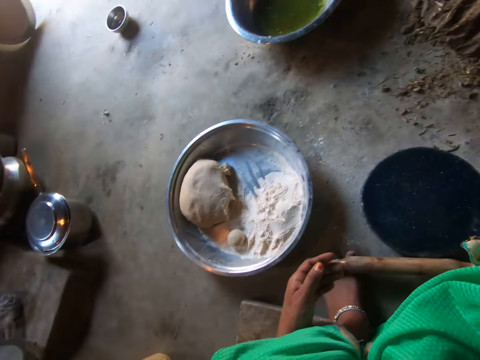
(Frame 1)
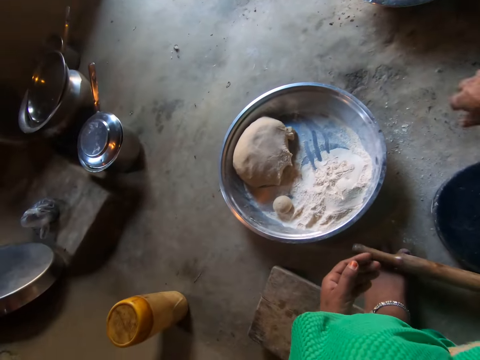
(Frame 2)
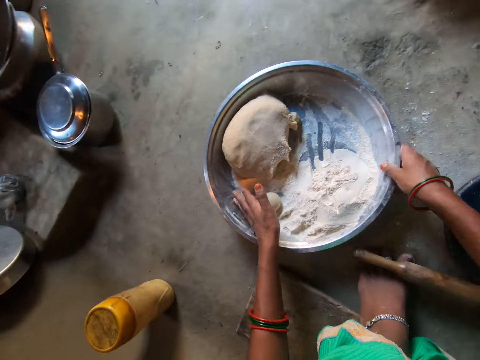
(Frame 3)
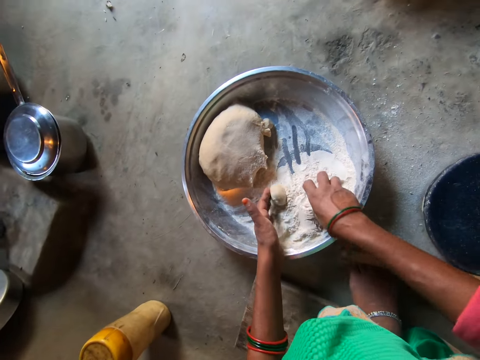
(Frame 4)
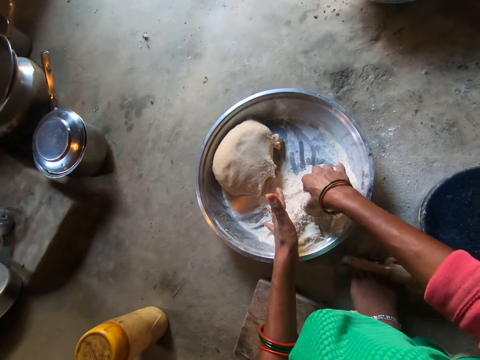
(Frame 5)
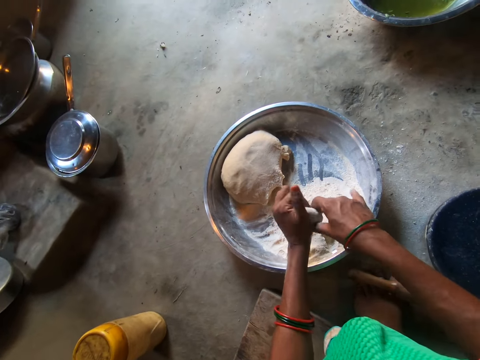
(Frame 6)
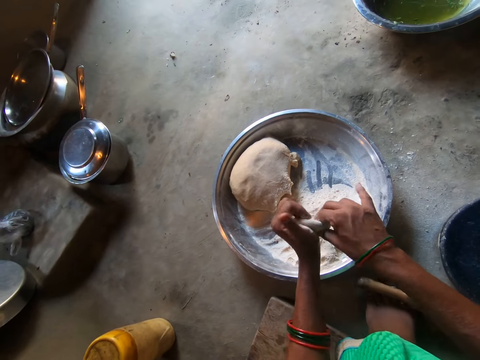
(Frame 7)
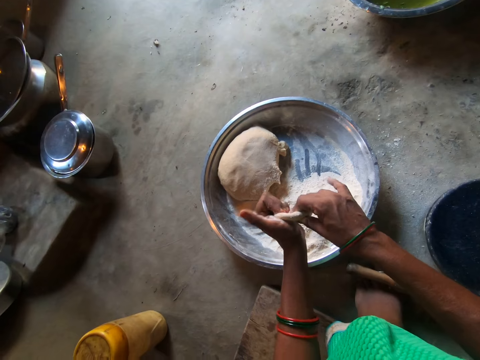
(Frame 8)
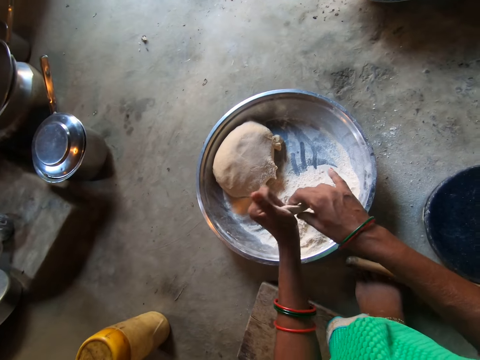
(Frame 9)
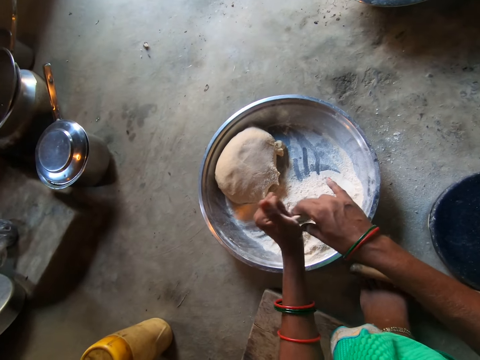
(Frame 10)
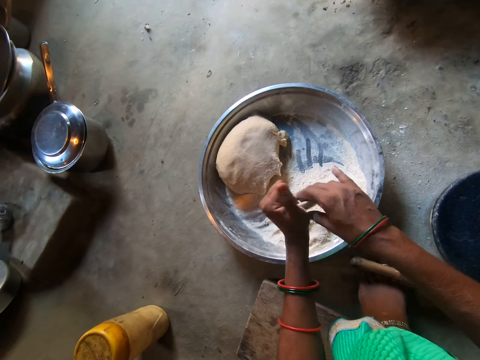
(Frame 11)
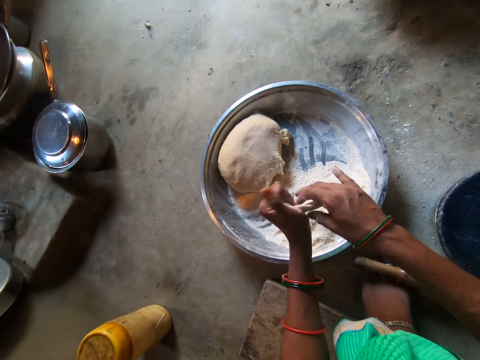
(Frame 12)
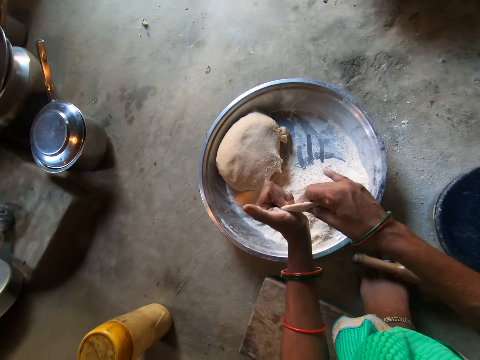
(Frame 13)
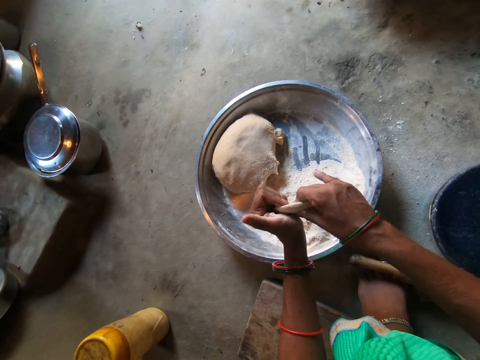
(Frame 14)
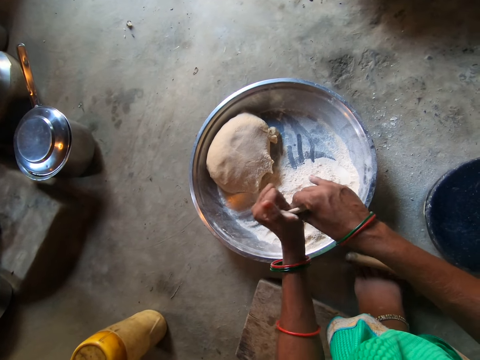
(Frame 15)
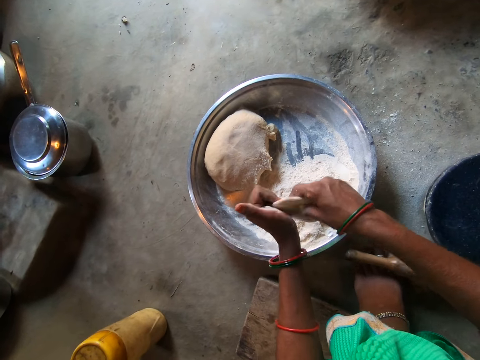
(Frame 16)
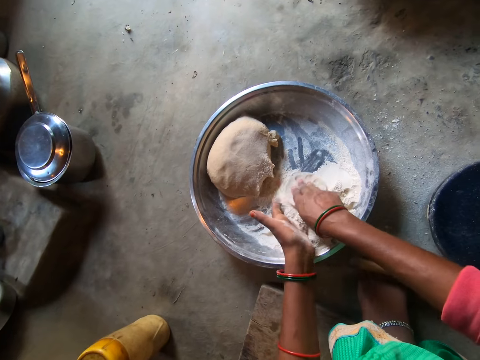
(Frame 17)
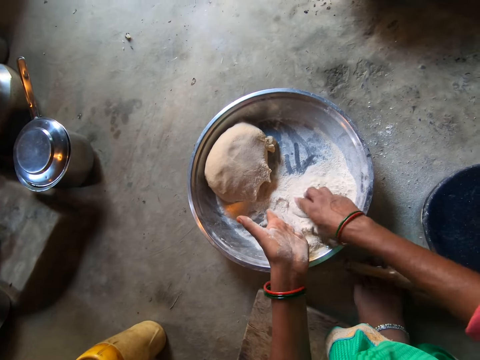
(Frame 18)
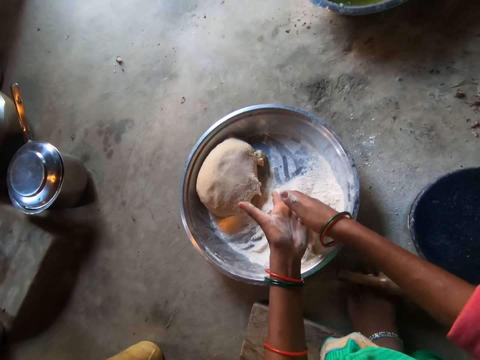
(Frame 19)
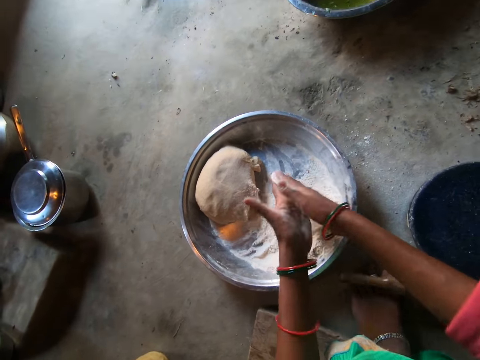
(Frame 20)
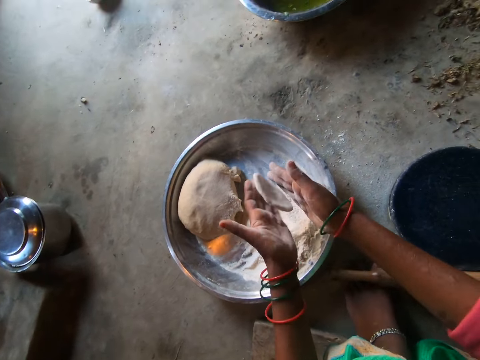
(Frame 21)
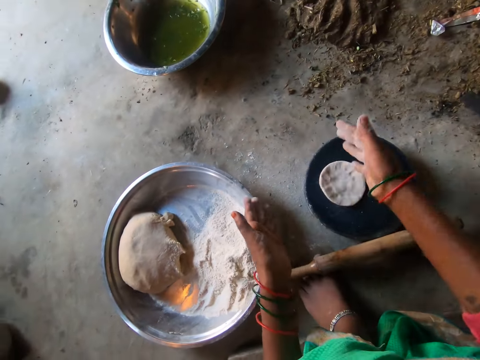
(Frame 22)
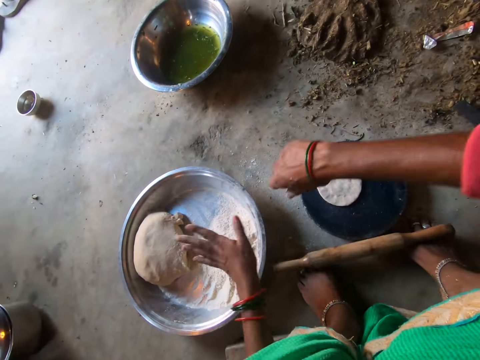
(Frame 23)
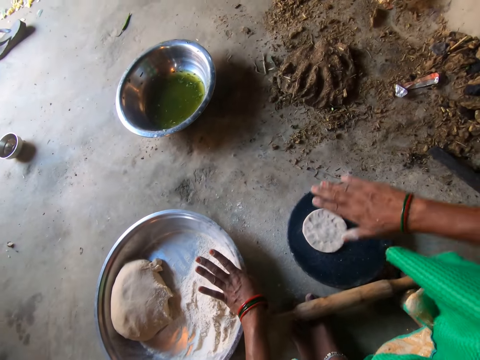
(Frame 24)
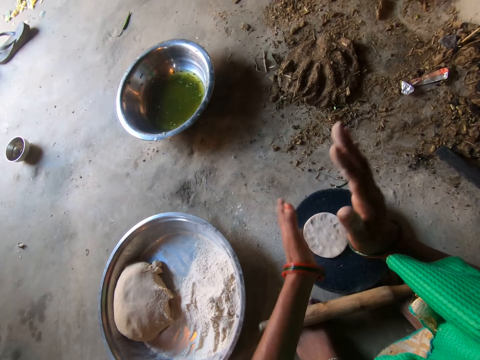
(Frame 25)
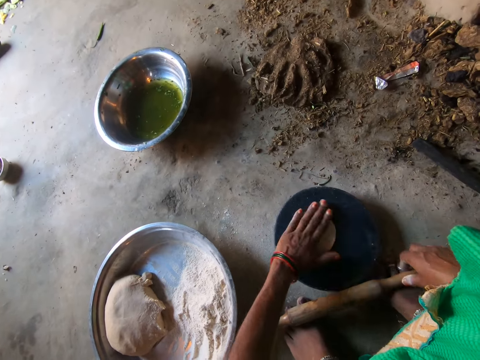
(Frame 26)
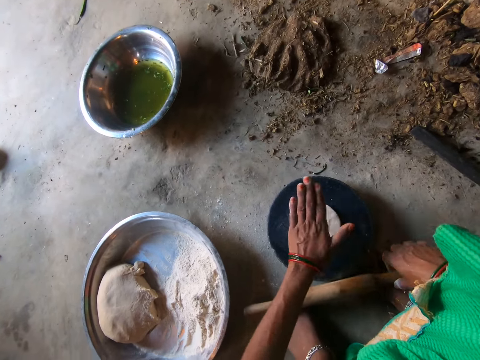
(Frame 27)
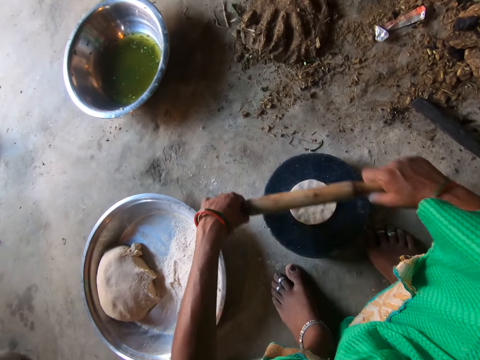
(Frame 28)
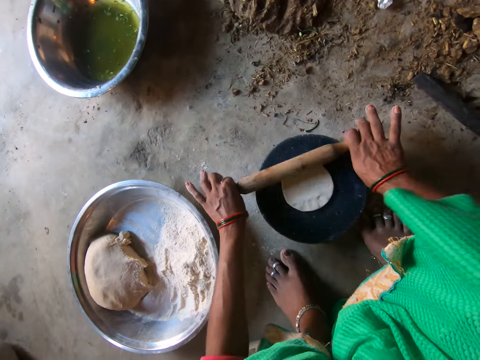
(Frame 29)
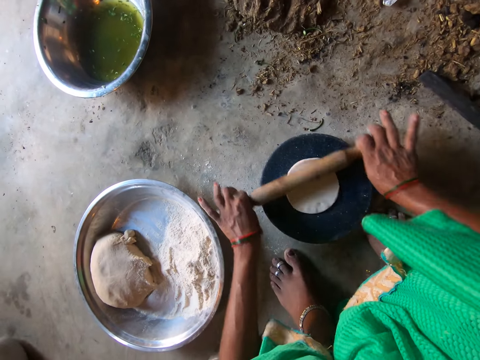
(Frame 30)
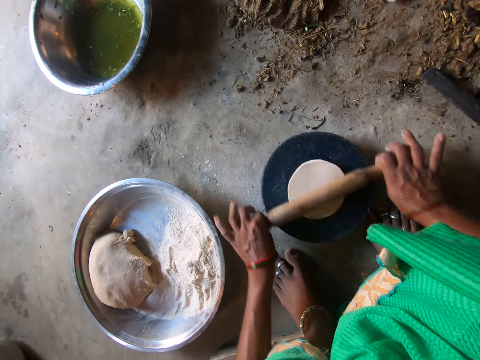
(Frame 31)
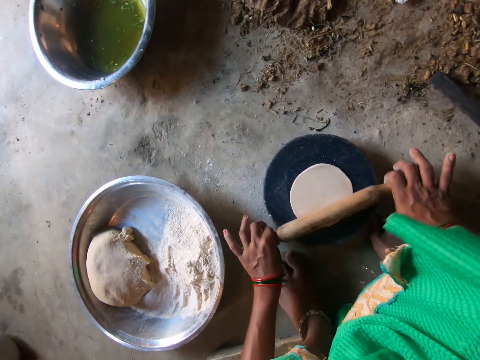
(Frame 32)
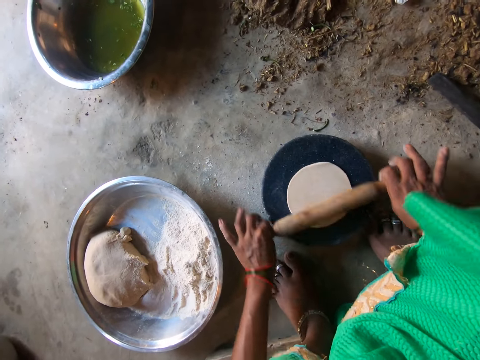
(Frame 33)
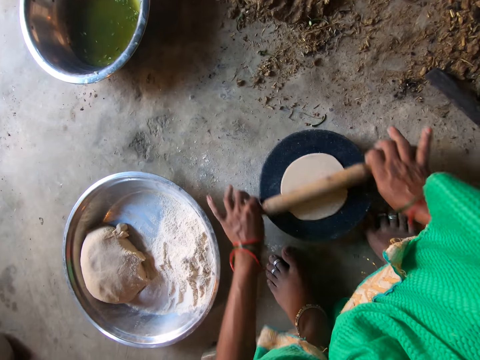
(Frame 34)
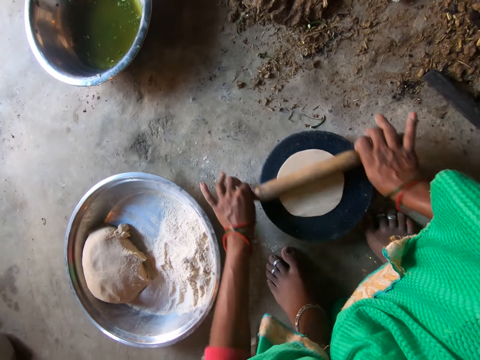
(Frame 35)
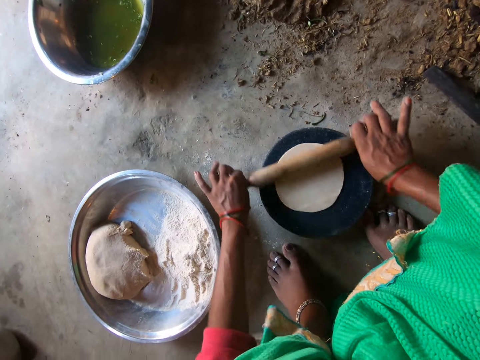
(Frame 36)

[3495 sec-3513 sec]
The camera wearer moves the basin on the floor with both hands. She kneads the dough with both hands. She puts the flour on the dough. She rolls the dough with her hands. She places the dough on the pan with her right hand. She dusts her hands. She picks up the rolling pin from the floor with her right hand. She rolls the dough on the pan with the rolling pin.

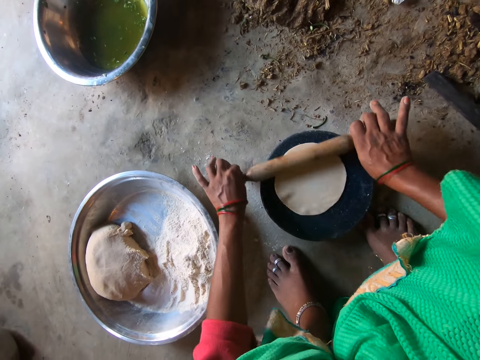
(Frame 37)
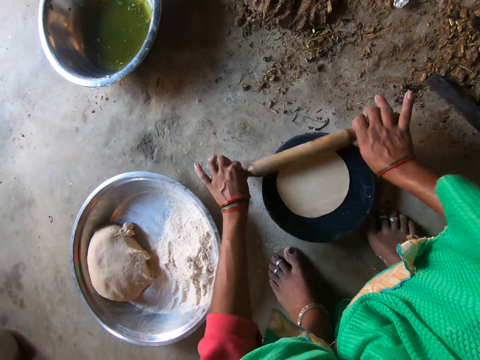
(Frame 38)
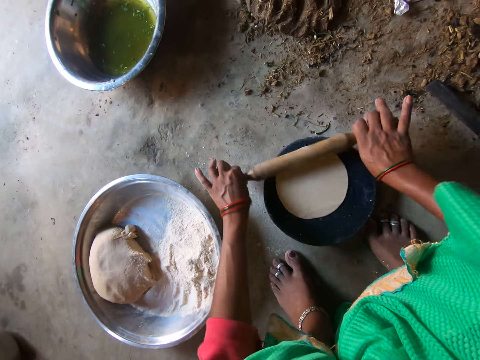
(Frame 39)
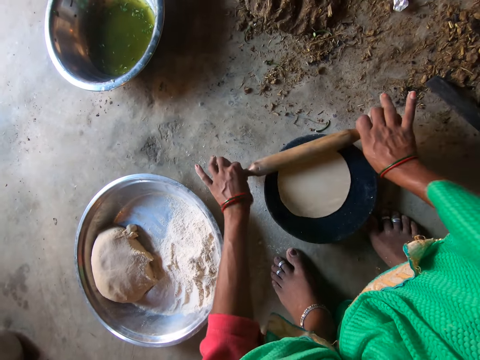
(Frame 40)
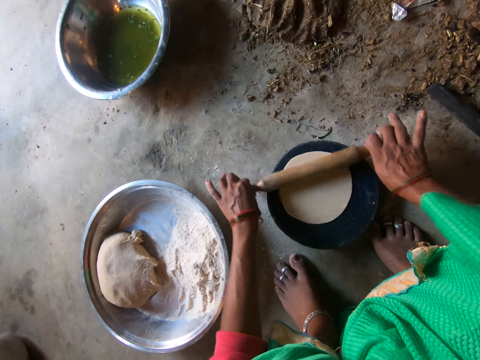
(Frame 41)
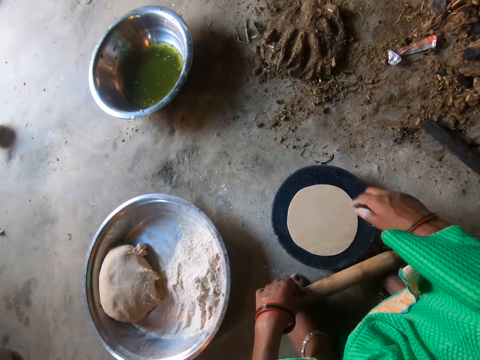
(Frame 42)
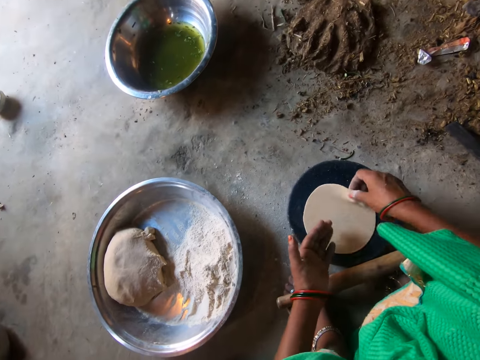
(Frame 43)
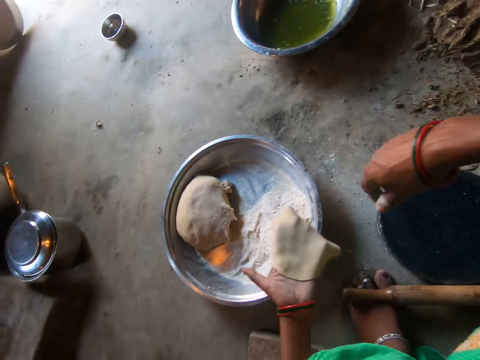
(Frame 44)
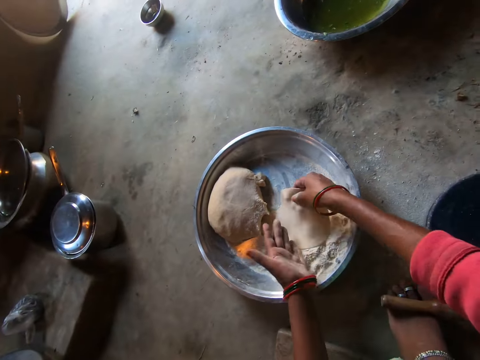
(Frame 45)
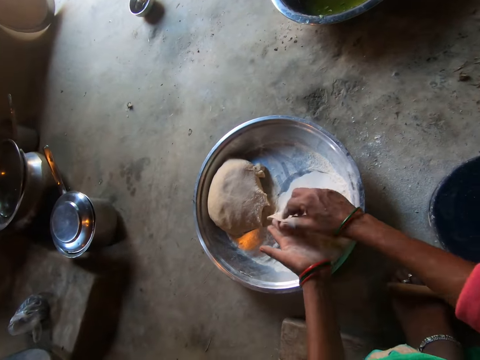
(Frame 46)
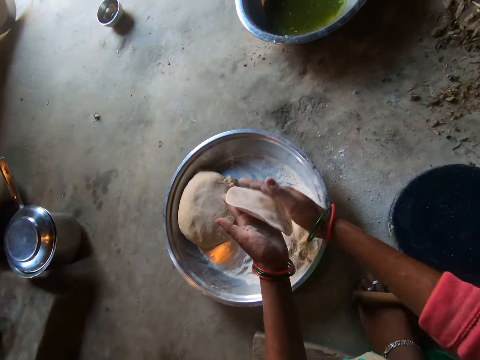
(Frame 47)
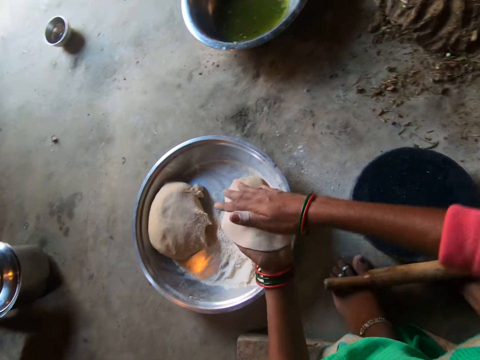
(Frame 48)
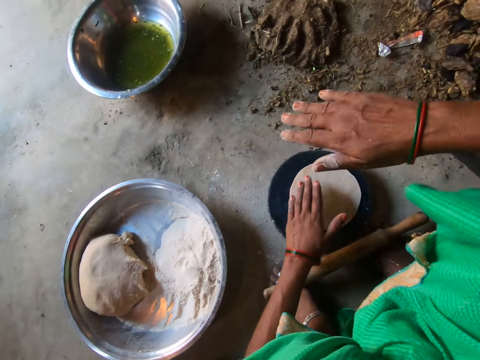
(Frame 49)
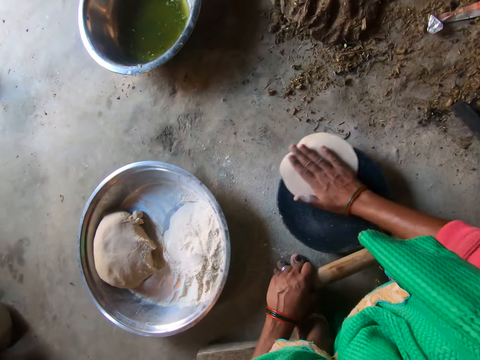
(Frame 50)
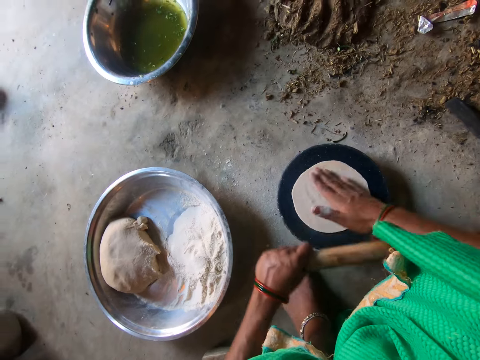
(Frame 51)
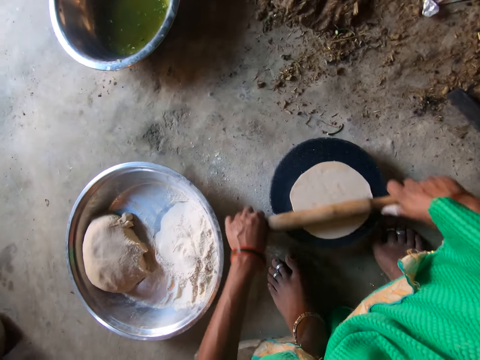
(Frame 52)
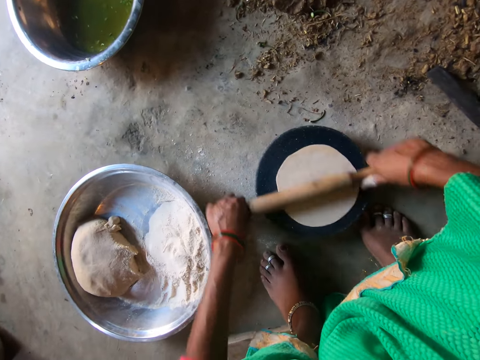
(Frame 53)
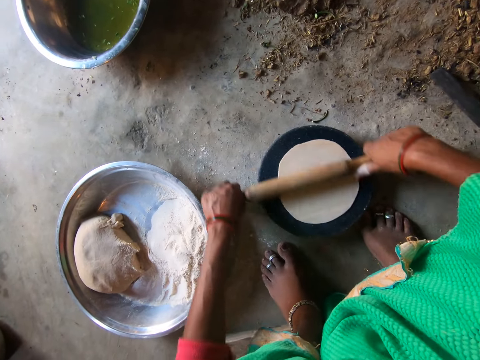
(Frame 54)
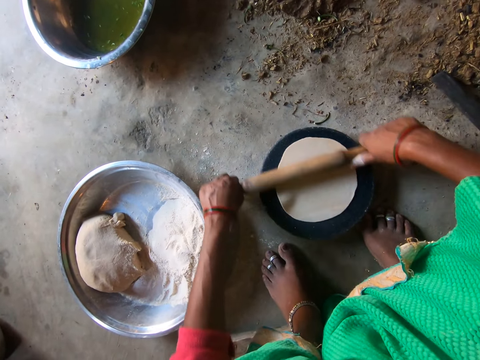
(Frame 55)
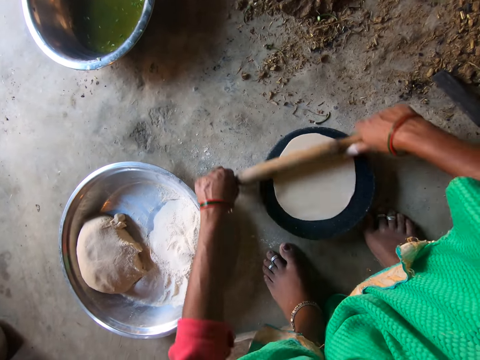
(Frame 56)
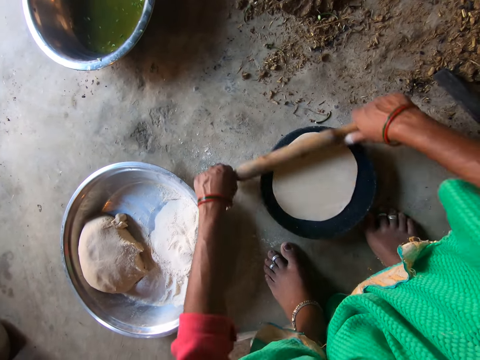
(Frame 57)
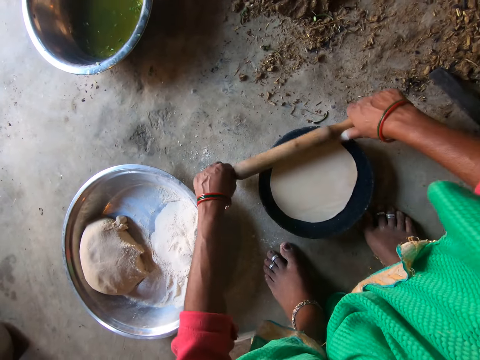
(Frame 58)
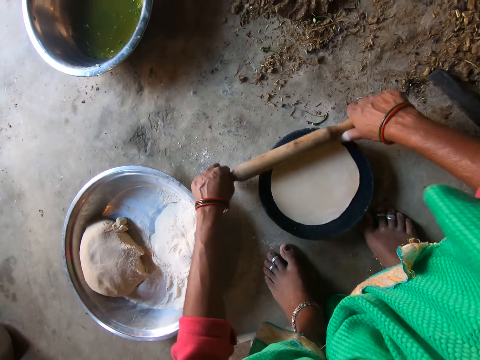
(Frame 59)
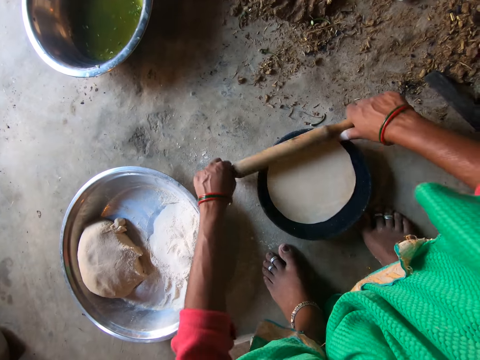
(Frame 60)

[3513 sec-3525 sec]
The camera wearer picks up the dough from the pan with her right hand. She transfers the dough to her left hand. She puts the dough in the flour. She kneads the dough with both hands. She places the dough on the pan with her left hand. She picks up the rolling pin from the floor with her left hand. She moves the dough on the pan with her right hand. She rolls the dough on the pan with the rolling pin.
